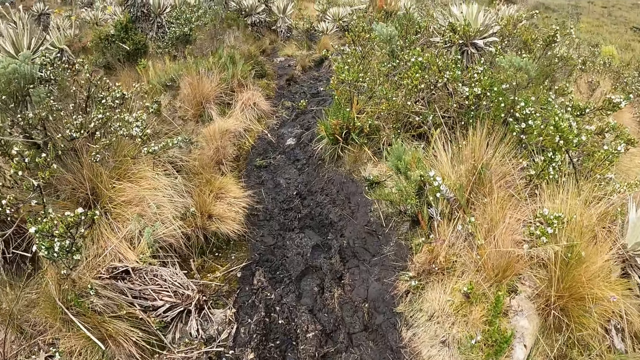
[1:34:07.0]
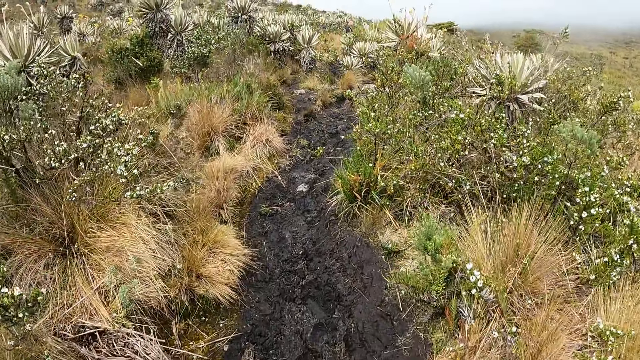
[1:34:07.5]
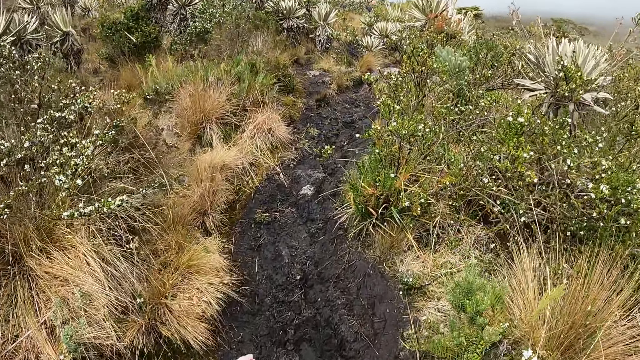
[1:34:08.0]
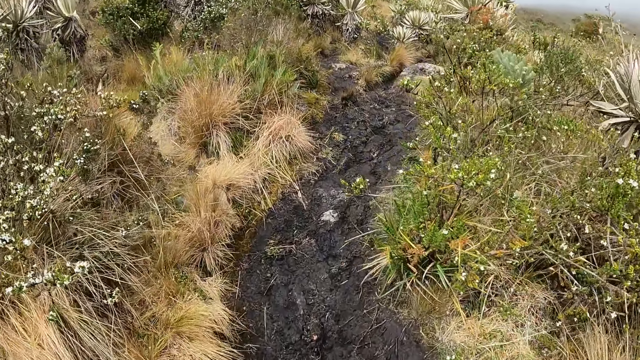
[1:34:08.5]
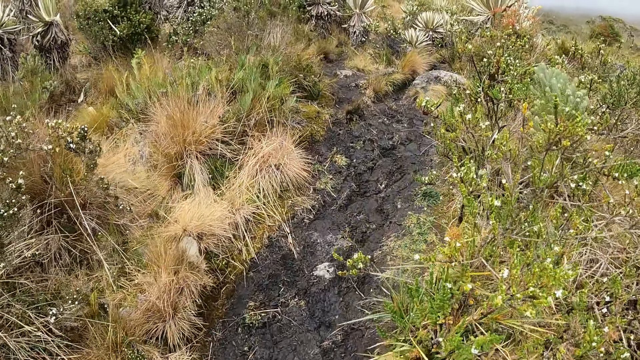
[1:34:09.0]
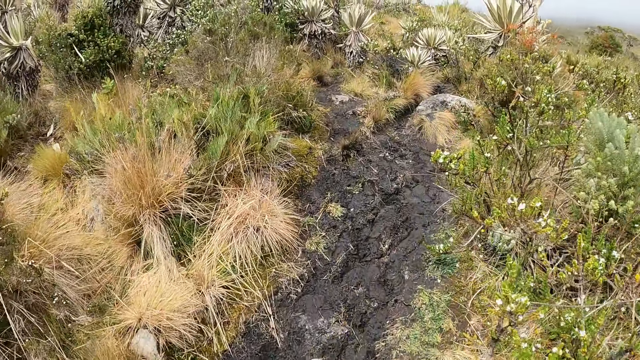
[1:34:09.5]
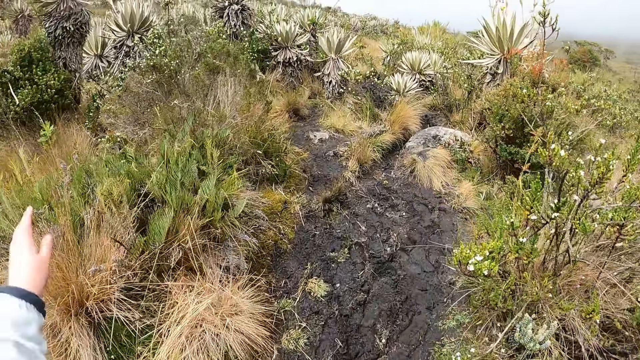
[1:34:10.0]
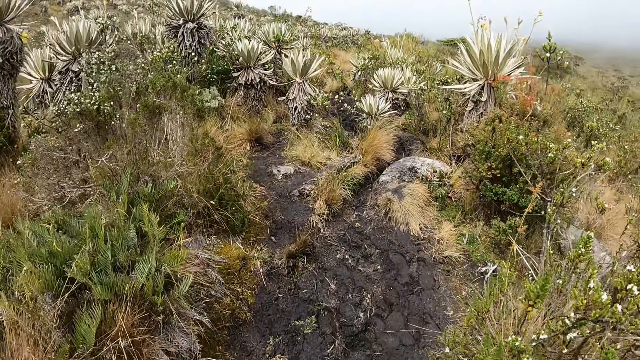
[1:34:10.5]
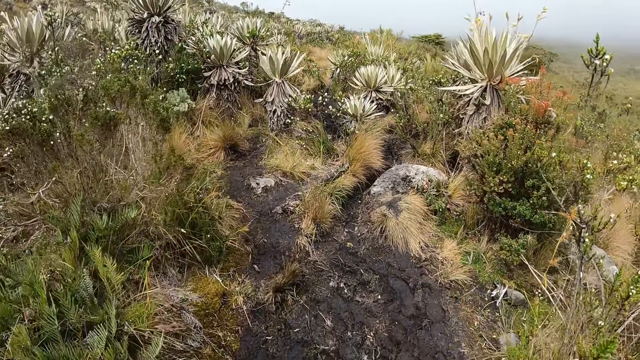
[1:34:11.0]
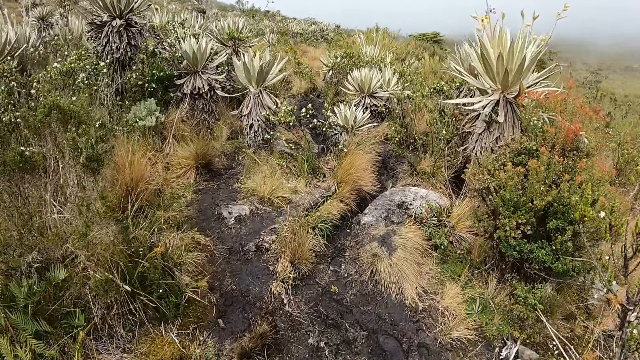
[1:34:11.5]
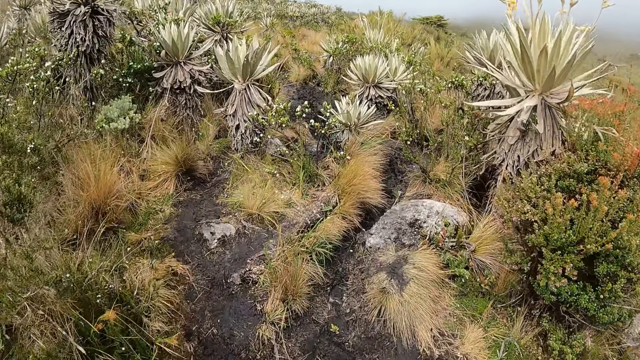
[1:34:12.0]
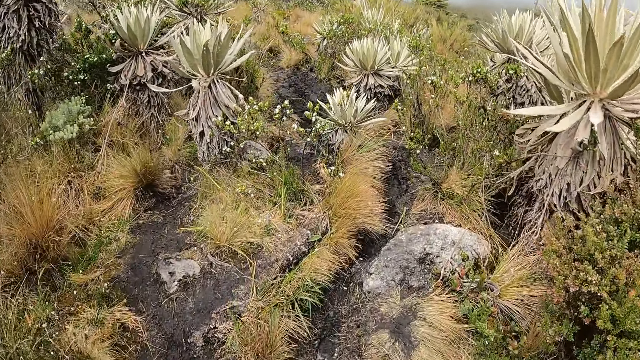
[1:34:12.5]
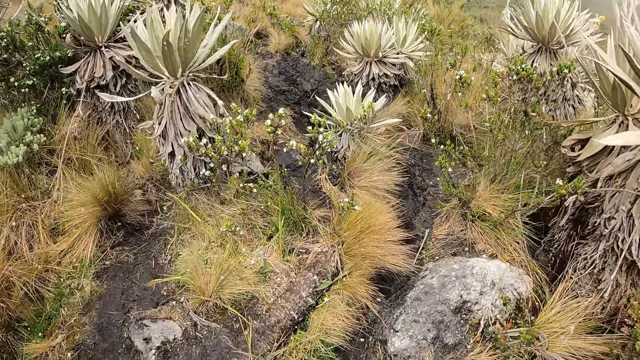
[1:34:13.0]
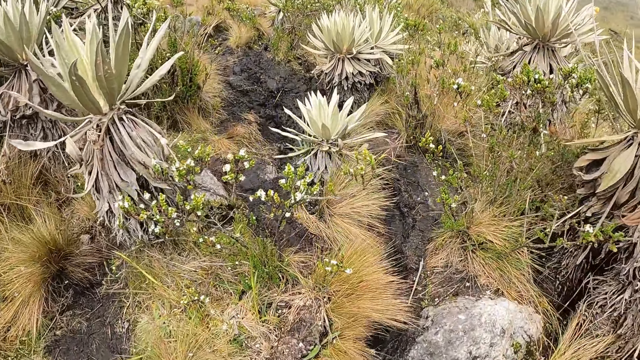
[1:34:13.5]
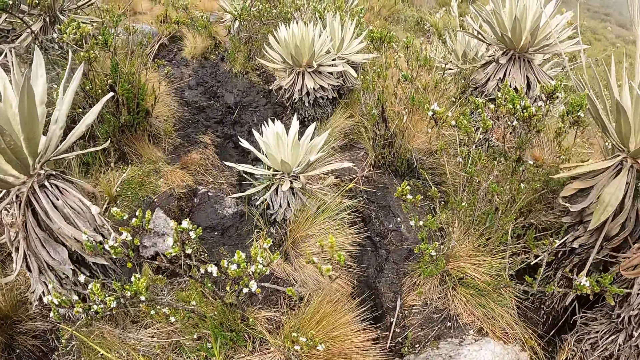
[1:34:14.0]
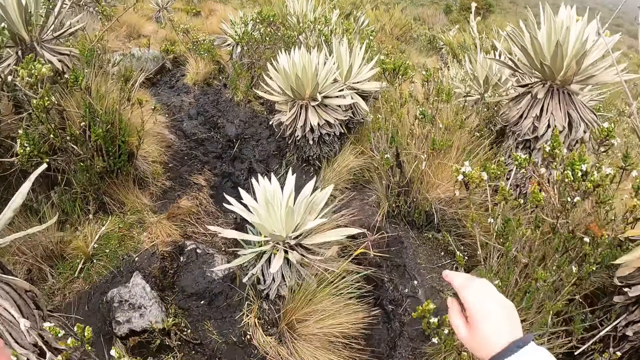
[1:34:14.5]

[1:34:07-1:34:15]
The camera wearer walks along a muddy path.

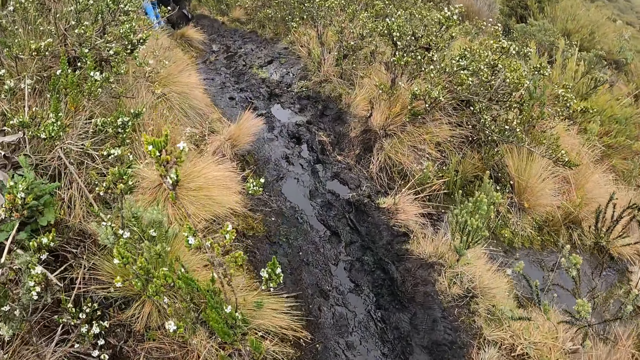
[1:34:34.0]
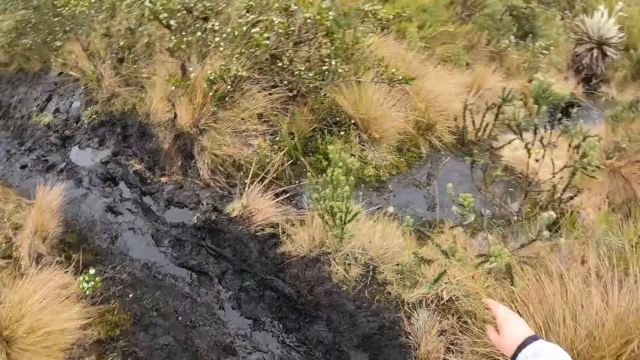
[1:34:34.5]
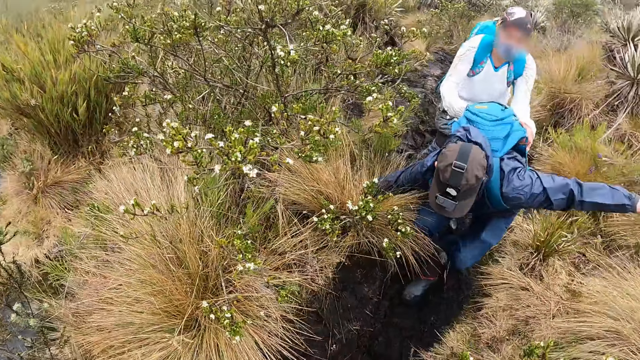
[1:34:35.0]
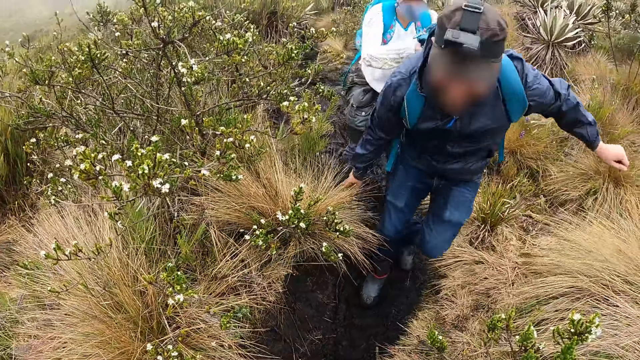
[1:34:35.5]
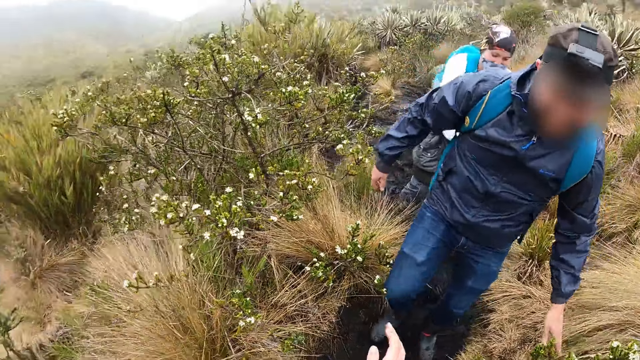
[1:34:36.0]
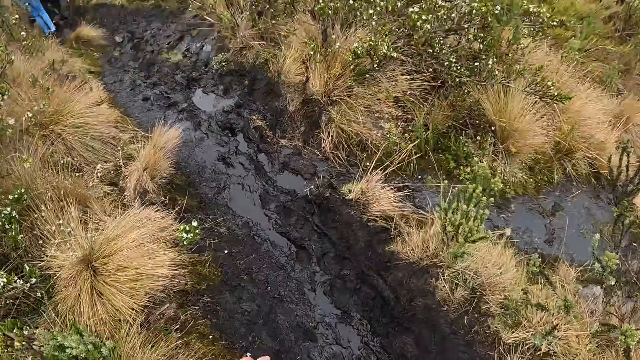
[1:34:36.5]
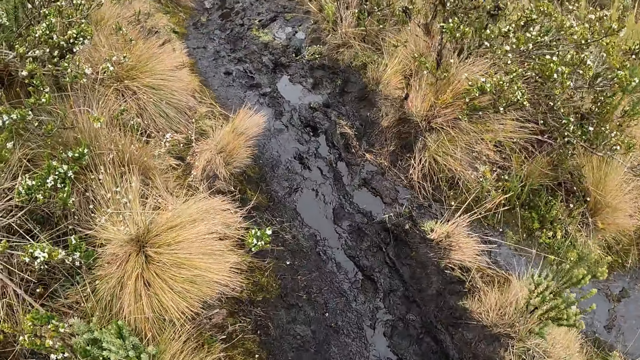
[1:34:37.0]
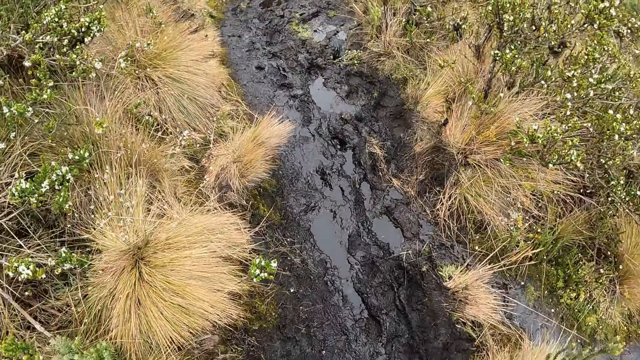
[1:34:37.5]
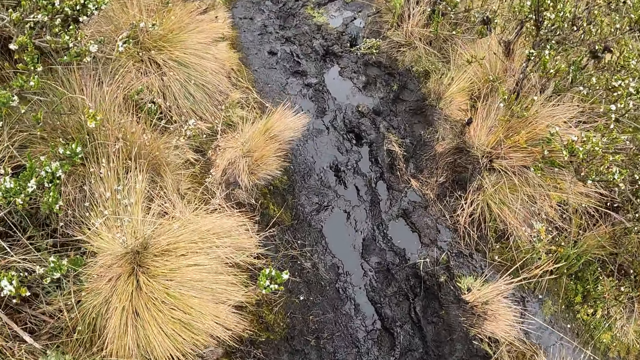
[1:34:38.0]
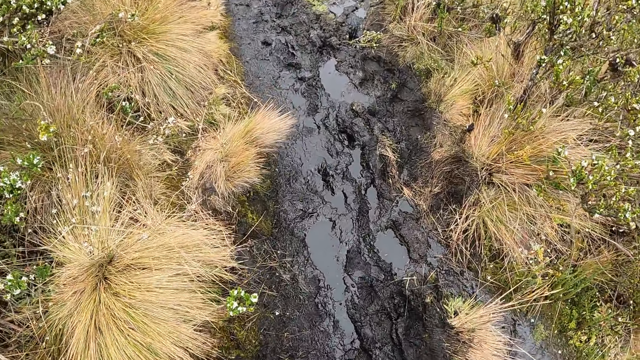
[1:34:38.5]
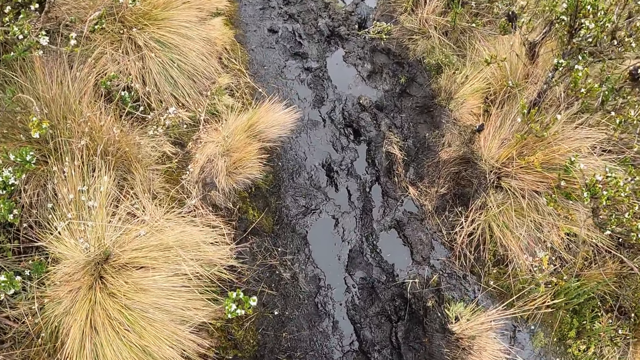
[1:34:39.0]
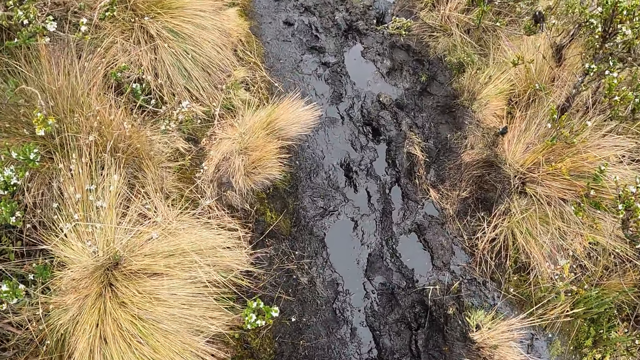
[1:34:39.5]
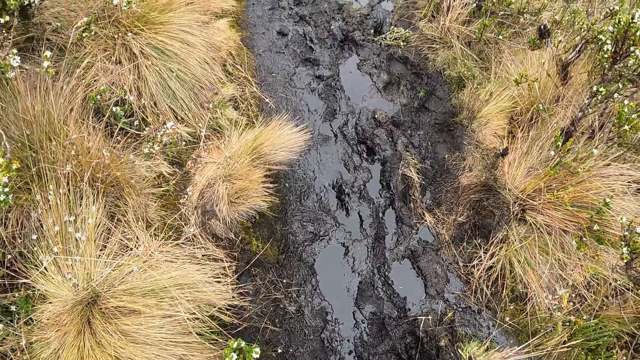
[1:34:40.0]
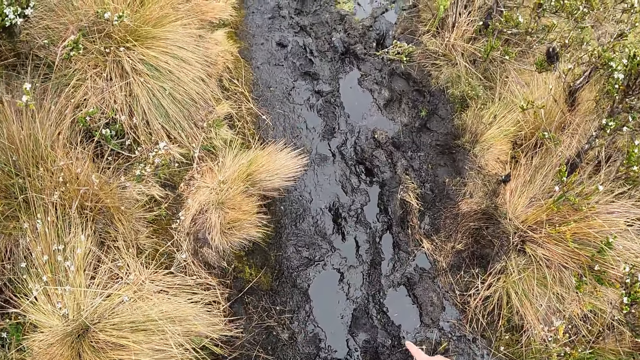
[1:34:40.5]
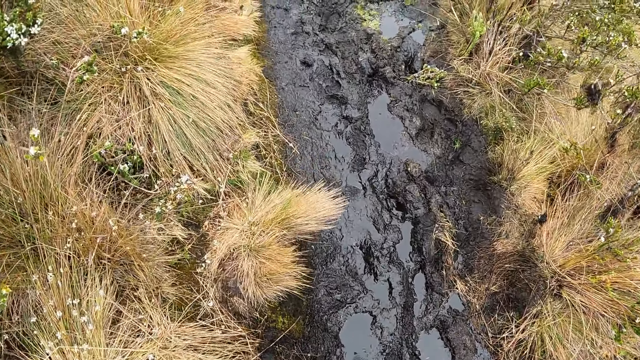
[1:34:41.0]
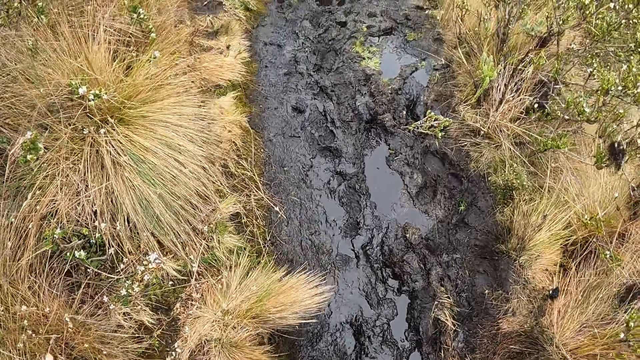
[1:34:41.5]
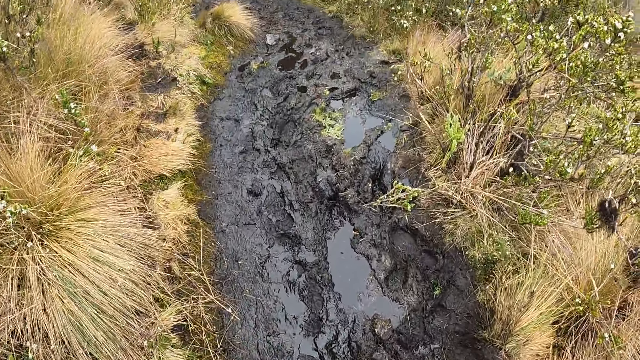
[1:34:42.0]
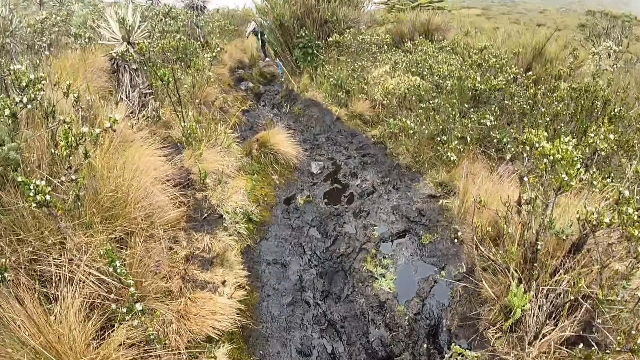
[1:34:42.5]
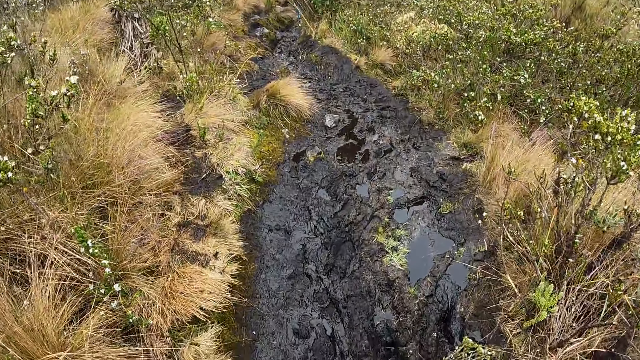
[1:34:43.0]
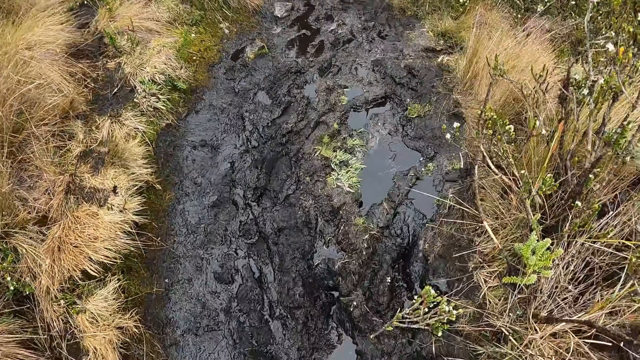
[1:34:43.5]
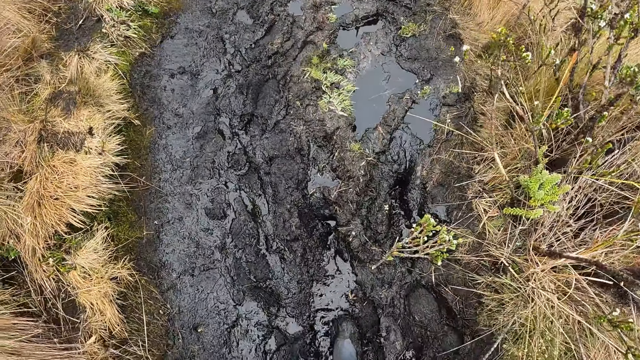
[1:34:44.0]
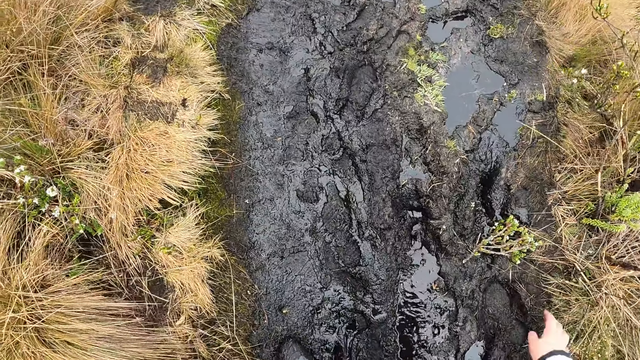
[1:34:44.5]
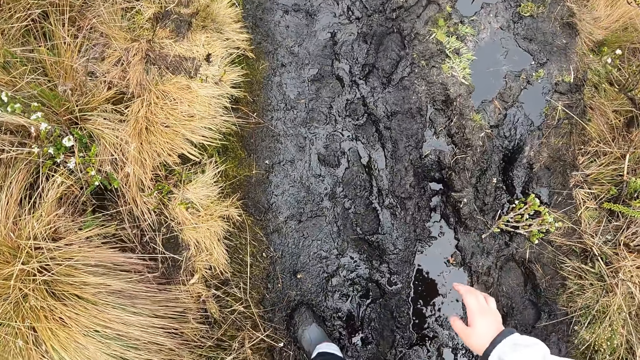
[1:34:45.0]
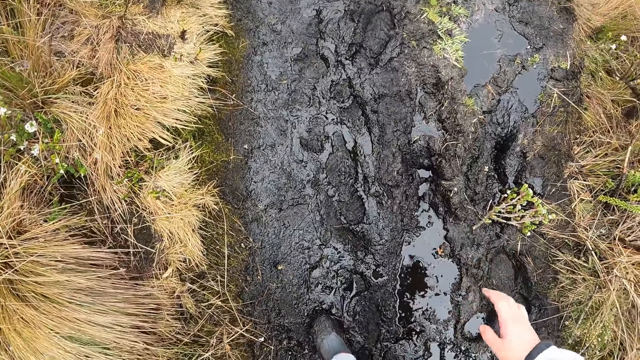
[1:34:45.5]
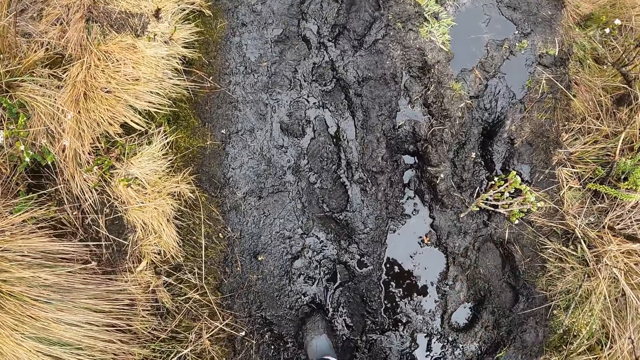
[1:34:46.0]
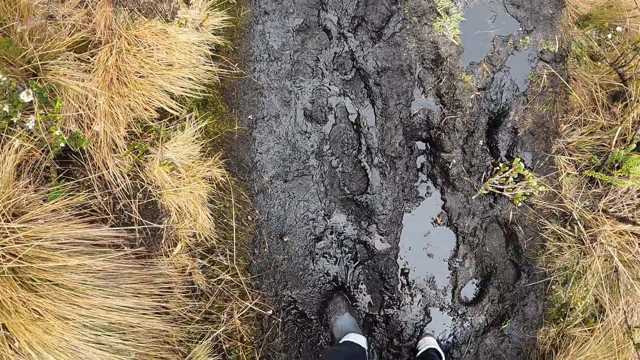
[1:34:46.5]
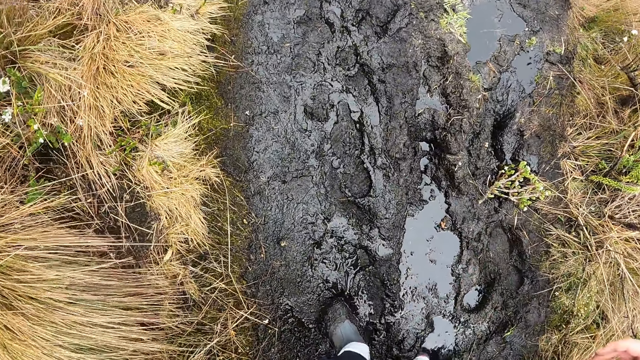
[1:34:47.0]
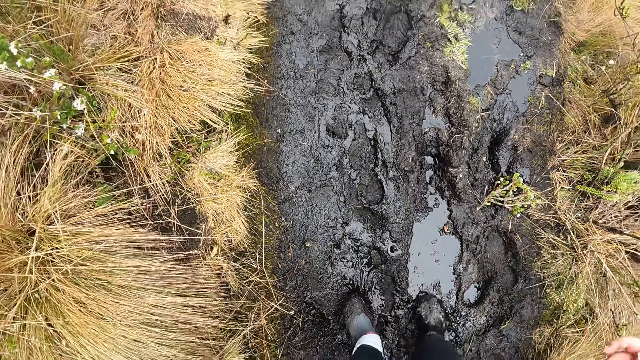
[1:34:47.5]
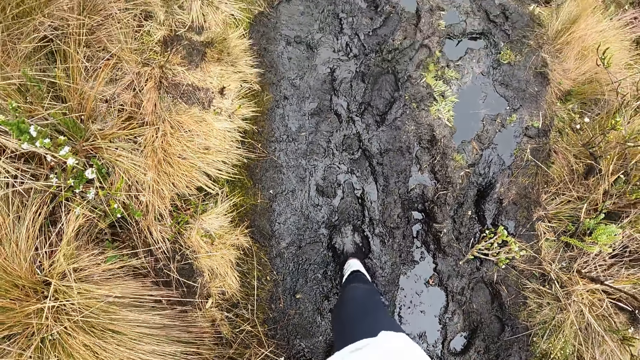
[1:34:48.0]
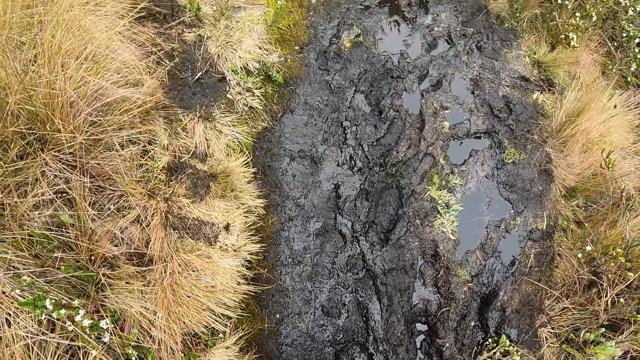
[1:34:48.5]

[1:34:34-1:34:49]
The camera wearer looks around. They walk along a muddy path. They look at the mud.
